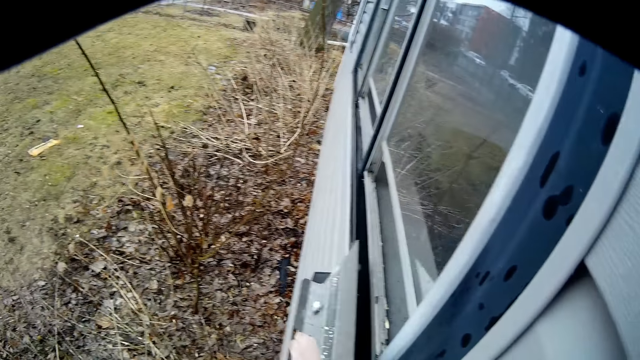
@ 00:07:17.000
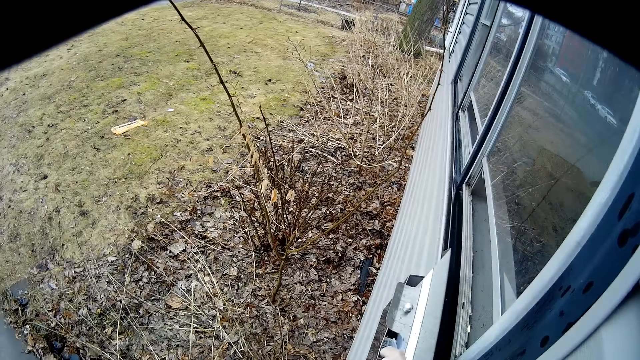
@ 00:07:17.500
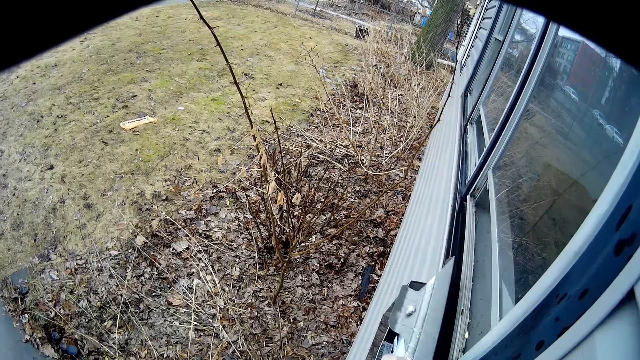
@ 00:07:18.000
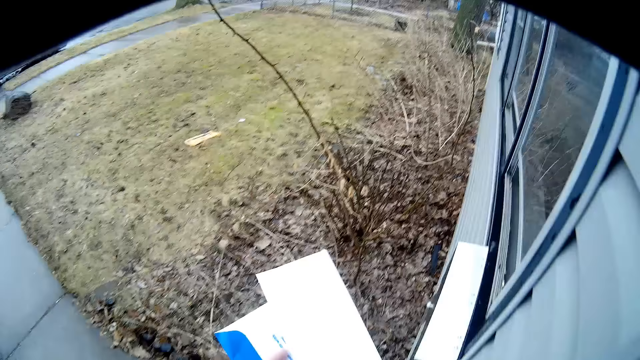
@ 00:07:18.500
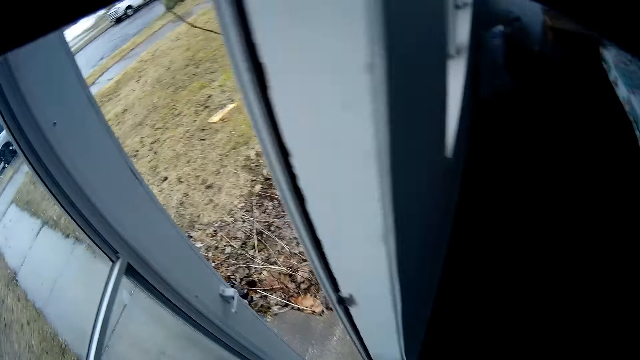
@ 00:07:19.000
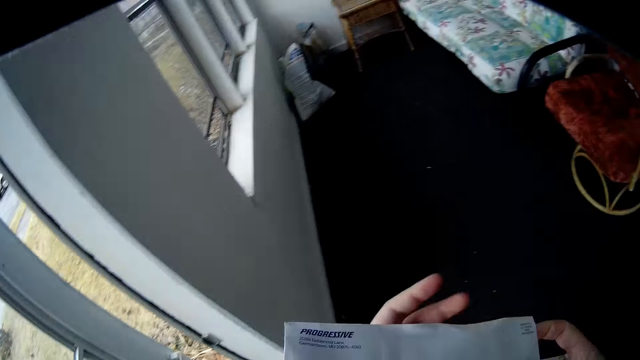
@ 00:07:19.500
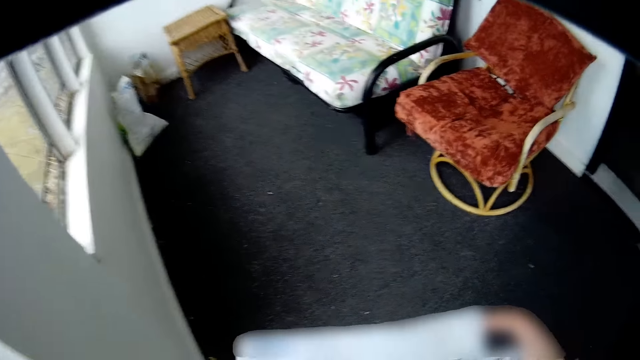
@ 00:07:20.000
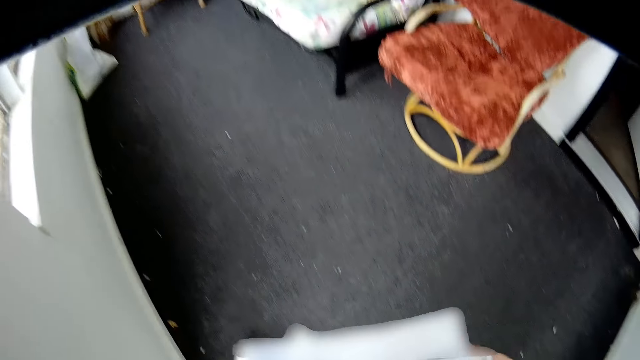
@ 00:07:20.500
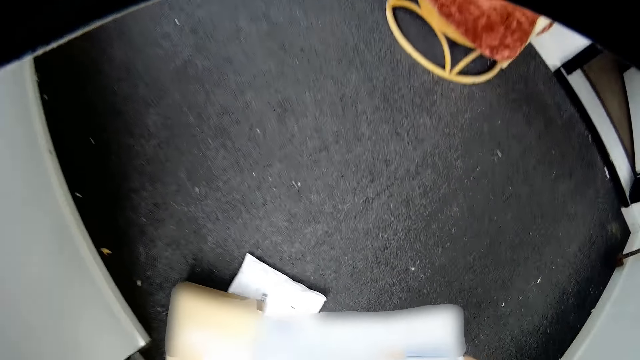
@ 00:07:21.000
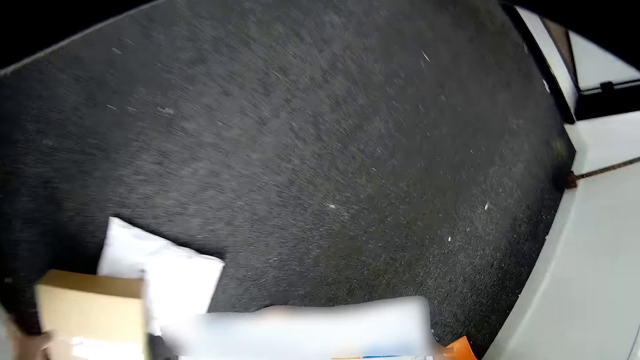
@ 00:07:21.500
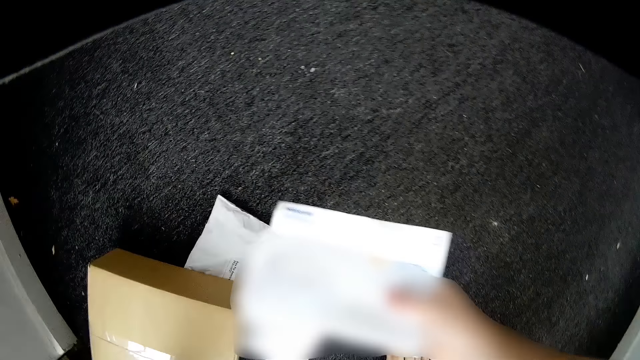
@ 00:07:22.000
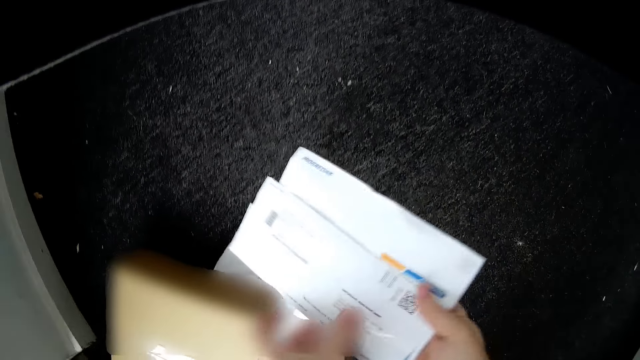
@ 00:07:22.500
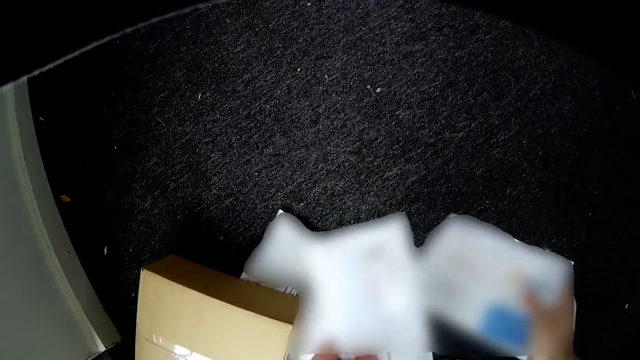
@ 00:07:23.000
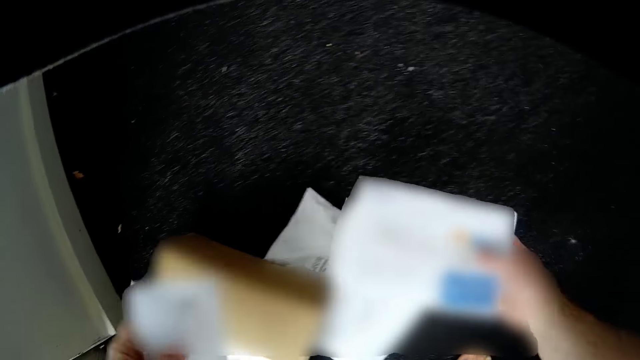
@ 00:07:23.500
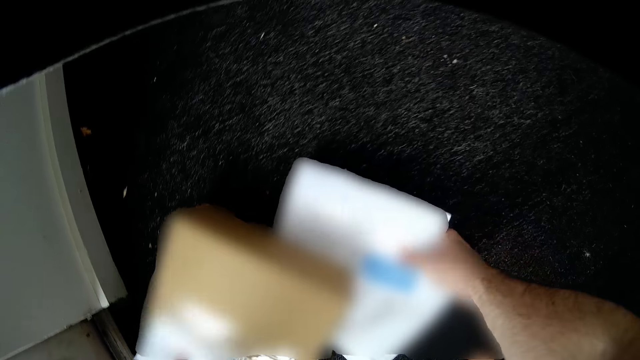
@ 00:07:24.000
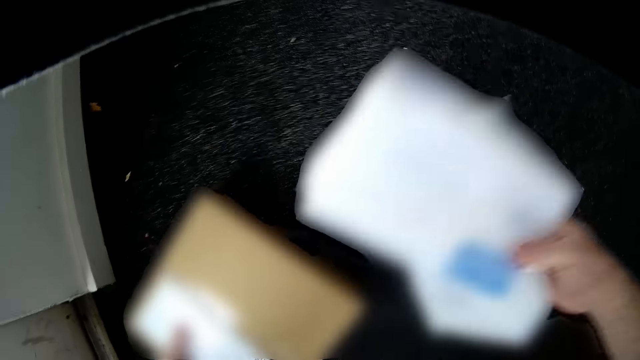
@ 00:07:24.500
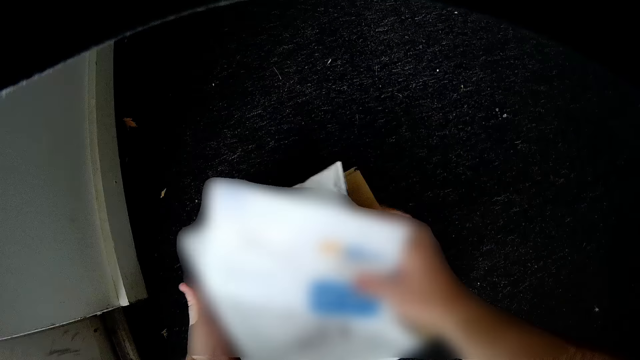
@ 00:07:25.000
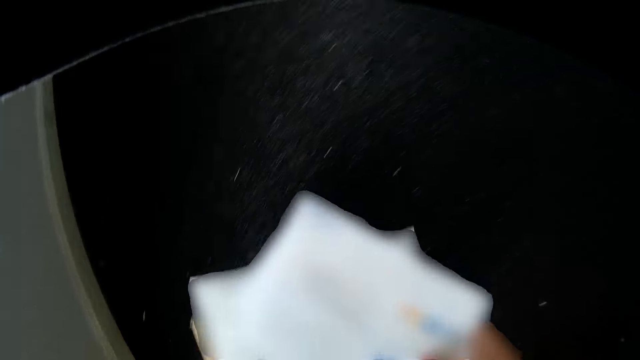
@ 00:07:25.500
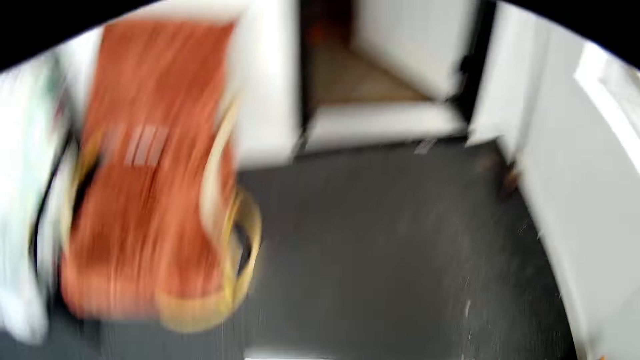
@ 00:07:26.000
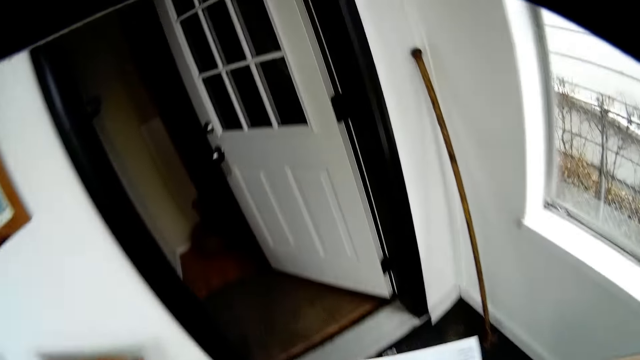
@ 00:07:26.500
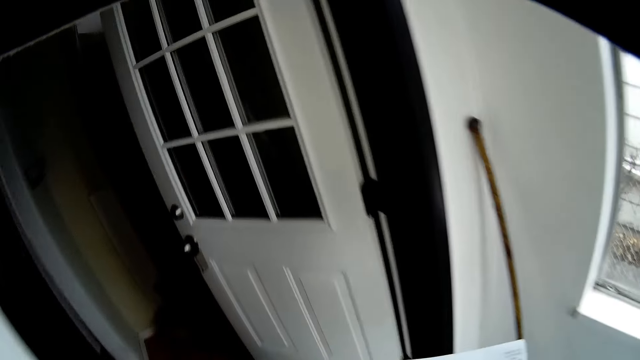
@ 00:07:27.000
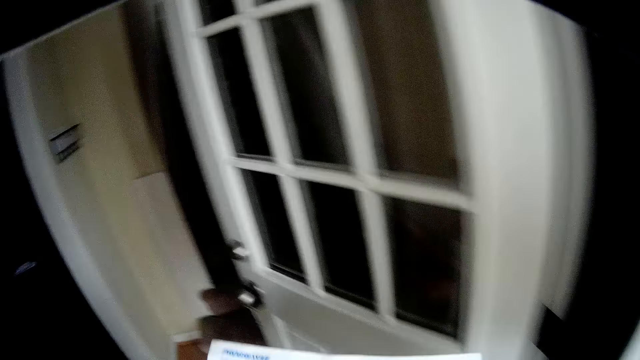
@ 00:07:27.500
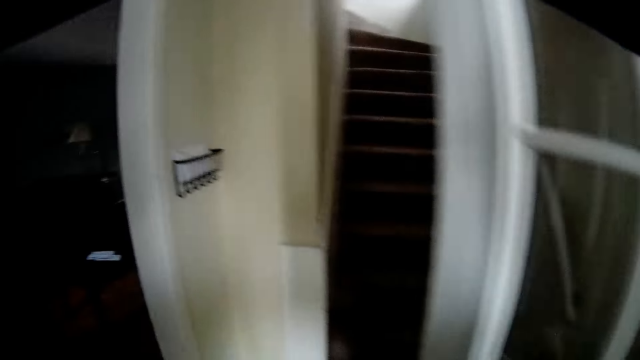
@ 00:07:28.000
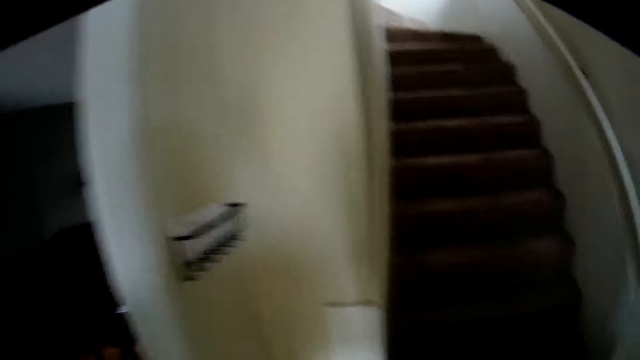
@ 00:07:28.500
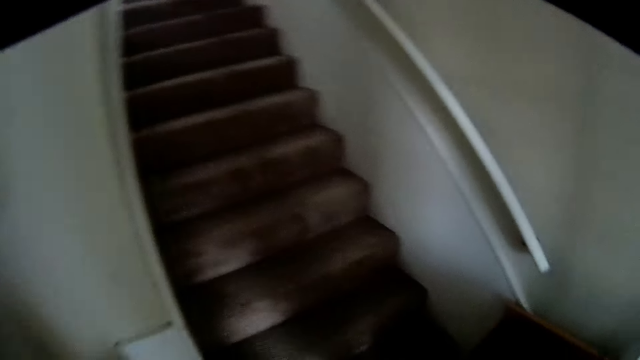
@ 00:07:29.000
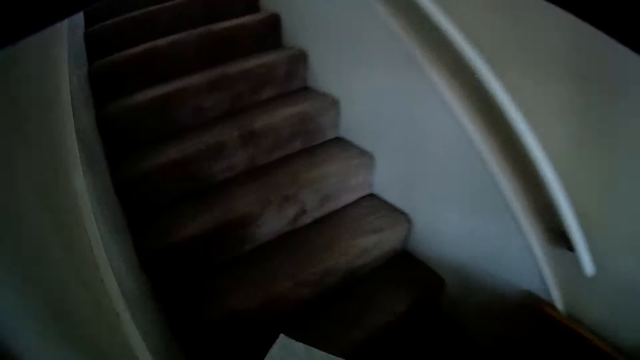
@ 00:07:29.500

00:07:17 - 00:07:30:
The camera wearer picks up a paper from the box. They close the door. They walk into the house. They bend down and sort out the papers. They pick up the papers on the floor. They place the papers on top of the box. They stand up. They walk around the house.

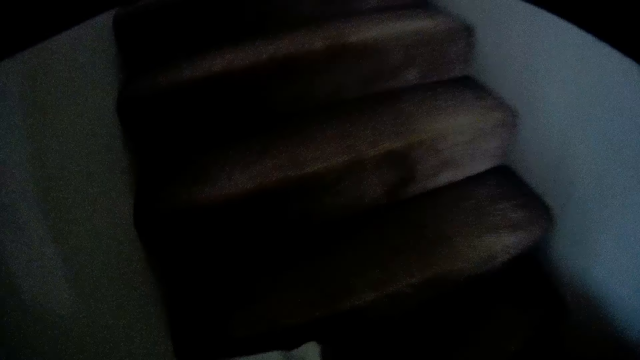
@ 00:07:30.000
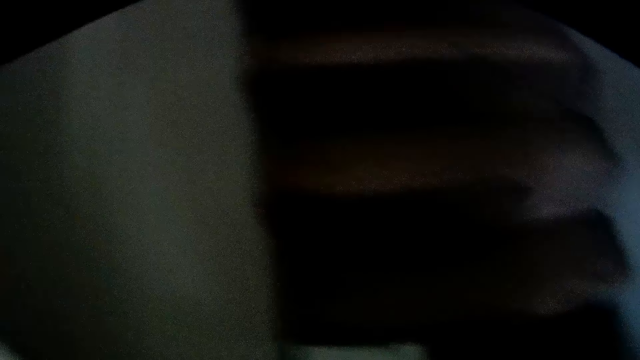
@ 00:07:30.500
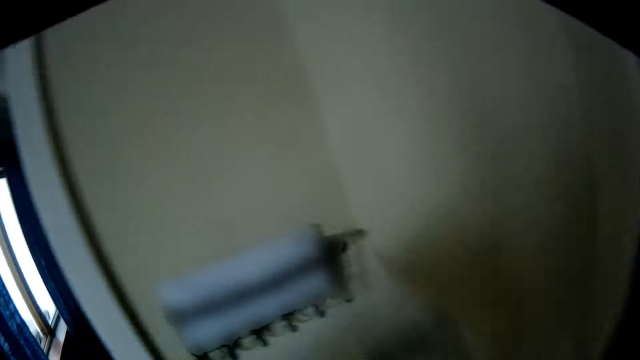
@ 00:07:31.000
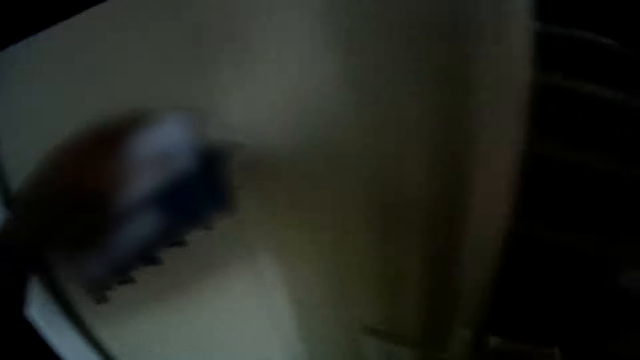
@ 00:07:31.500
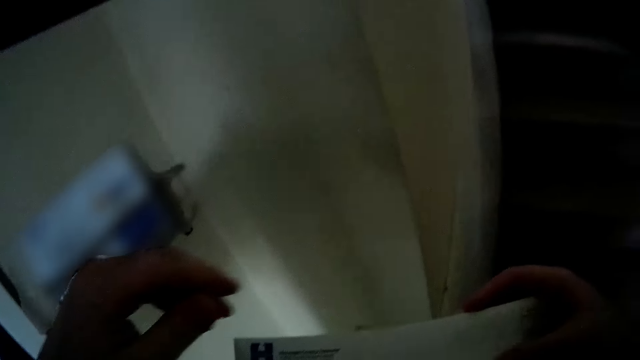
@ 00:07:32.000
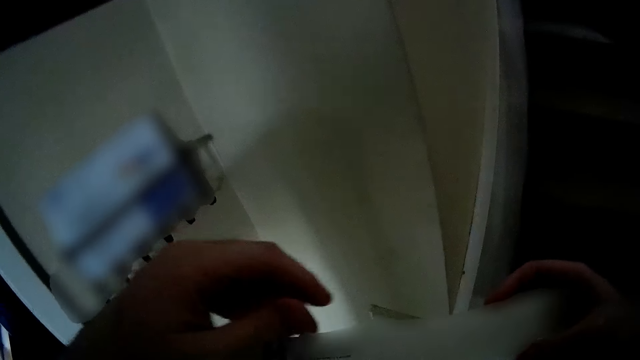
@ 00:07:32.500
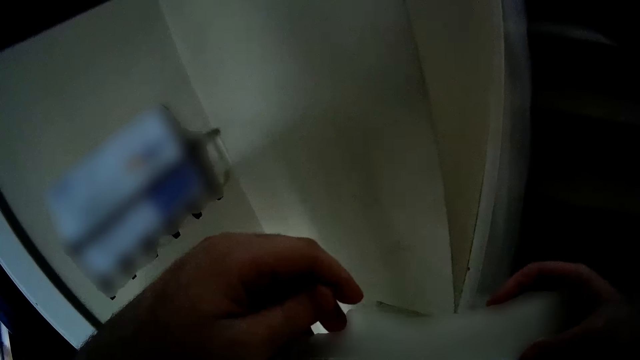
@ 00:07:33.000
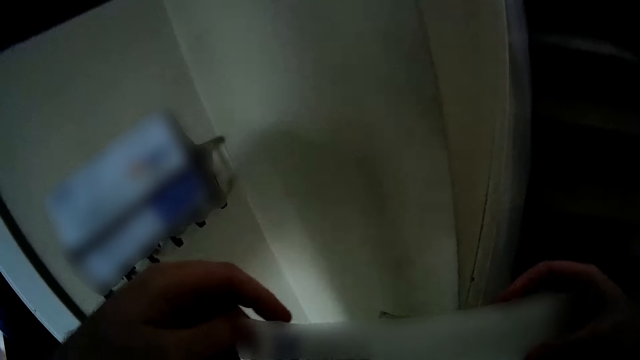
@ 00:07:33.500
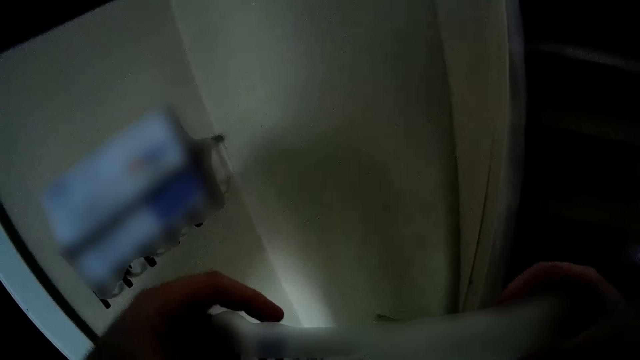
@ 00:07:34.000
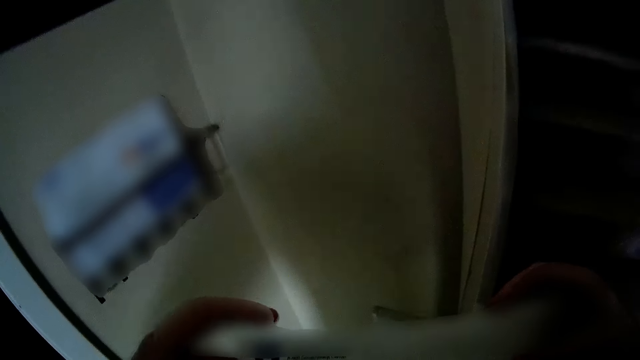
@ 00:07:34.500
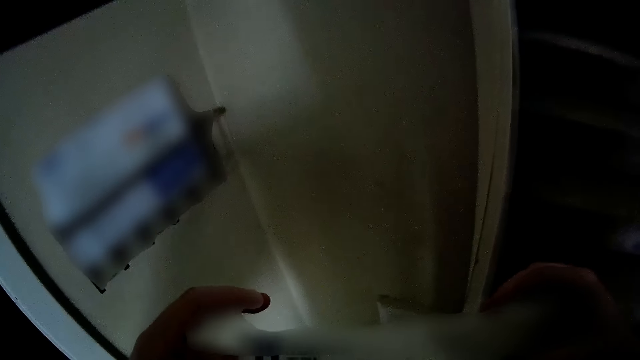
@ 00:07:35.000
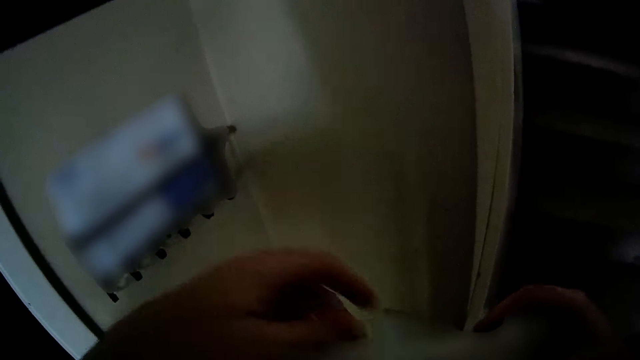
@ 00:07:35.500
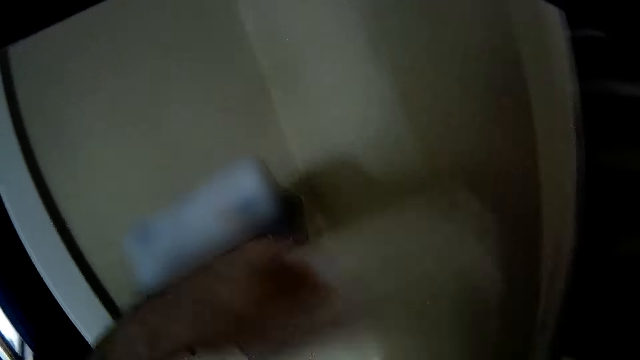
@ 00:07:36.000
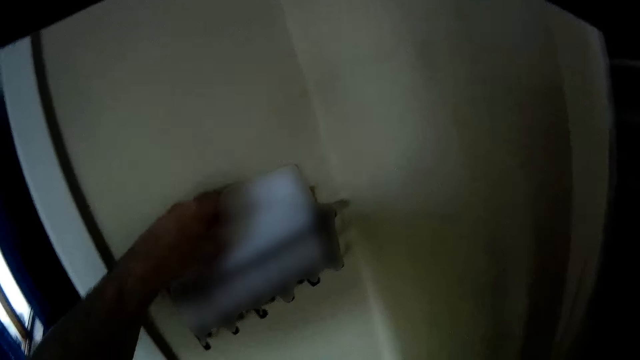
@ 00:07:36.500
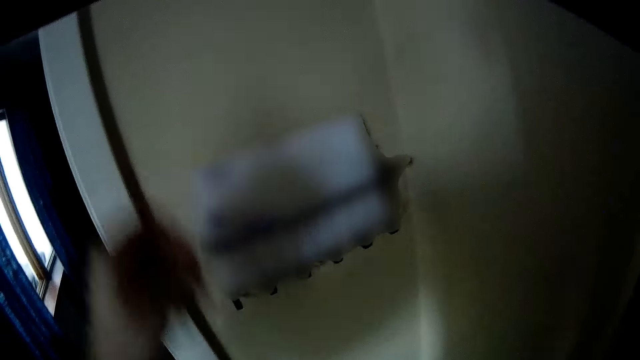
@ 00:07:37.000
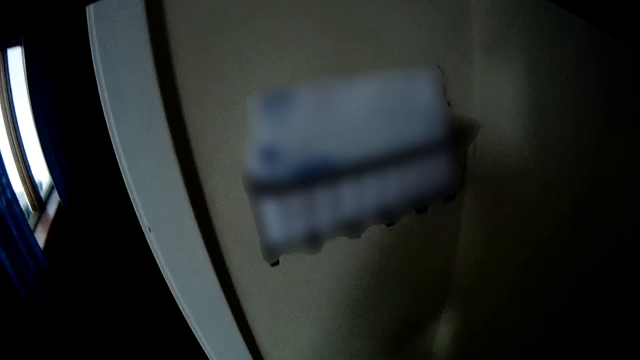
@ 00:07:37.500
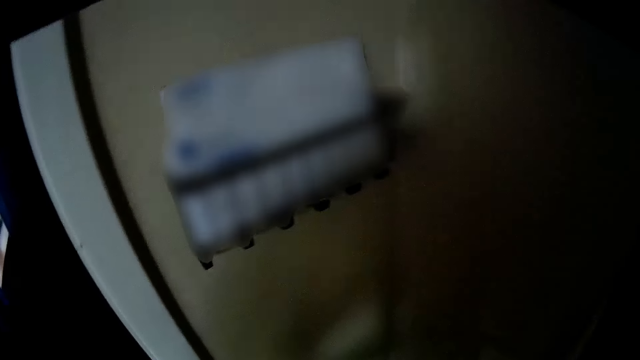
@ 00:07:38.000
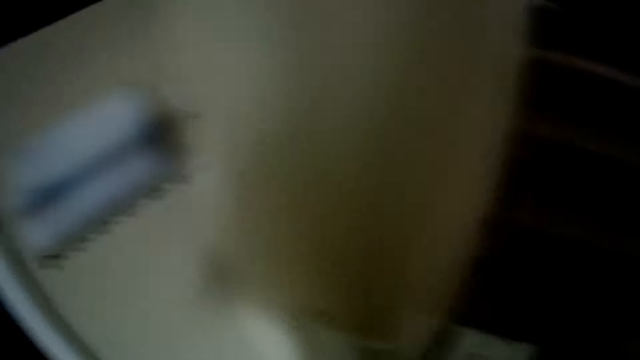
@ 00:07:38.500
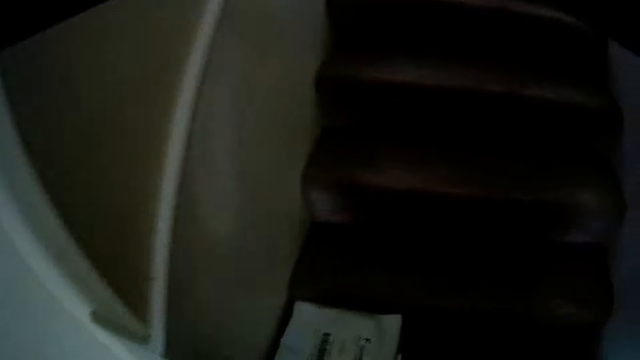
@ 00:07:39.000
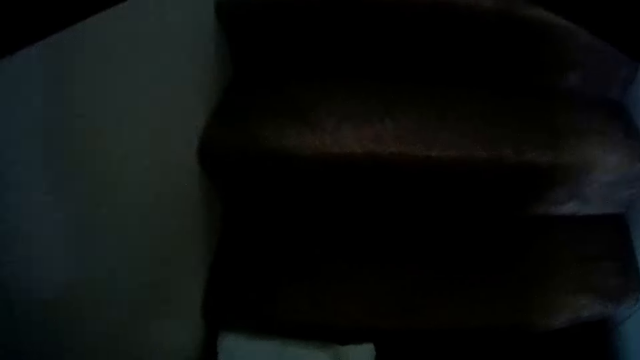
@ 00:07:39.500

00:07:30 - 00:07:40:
The camera wearer places the papers on a box. They pick up a paper from the right hand. They touch the paper. They place the papers on the box.
